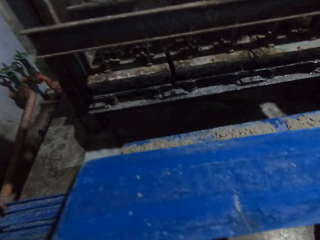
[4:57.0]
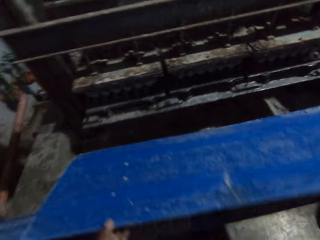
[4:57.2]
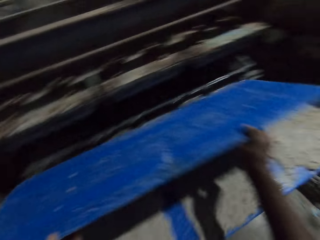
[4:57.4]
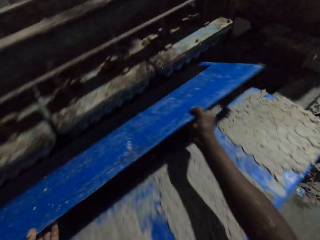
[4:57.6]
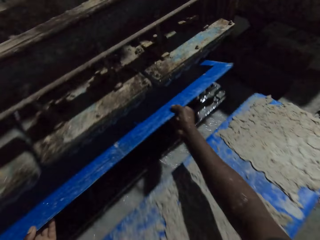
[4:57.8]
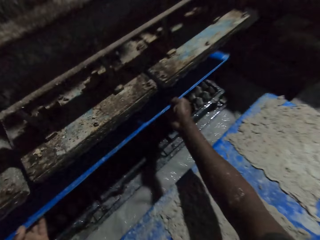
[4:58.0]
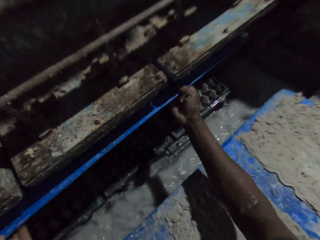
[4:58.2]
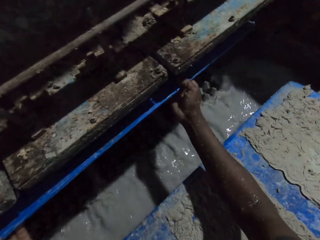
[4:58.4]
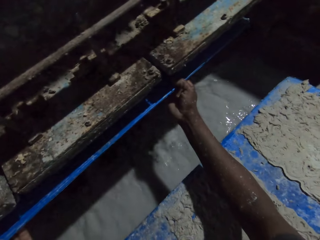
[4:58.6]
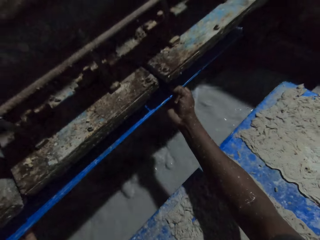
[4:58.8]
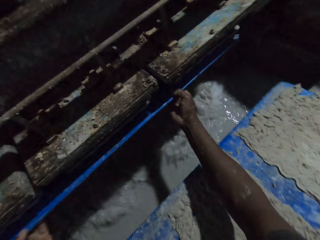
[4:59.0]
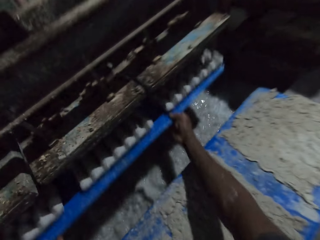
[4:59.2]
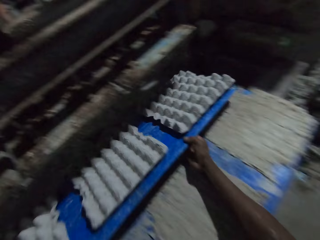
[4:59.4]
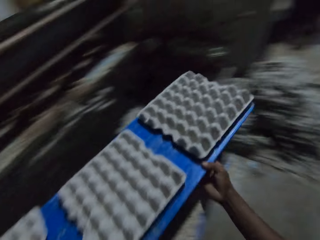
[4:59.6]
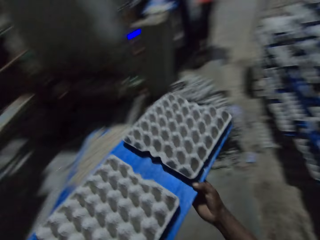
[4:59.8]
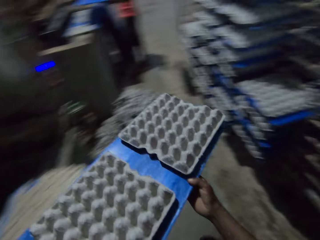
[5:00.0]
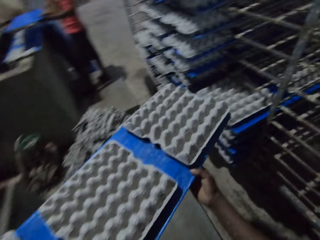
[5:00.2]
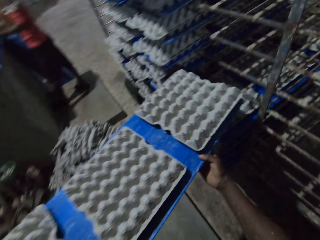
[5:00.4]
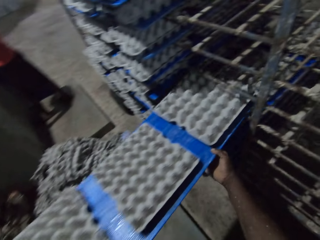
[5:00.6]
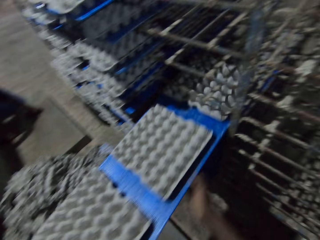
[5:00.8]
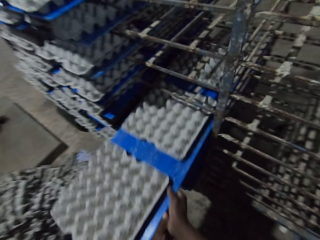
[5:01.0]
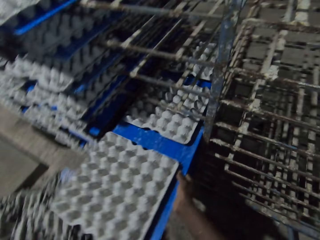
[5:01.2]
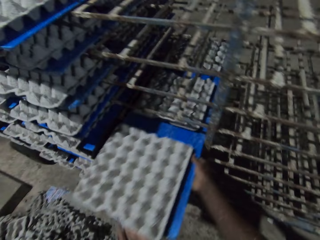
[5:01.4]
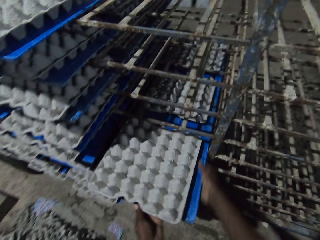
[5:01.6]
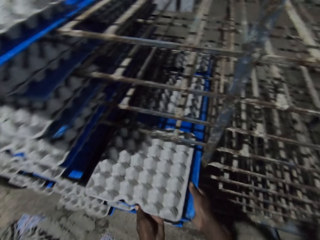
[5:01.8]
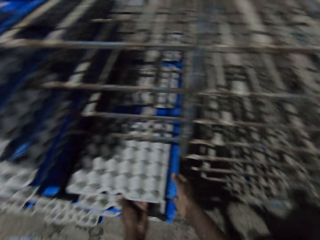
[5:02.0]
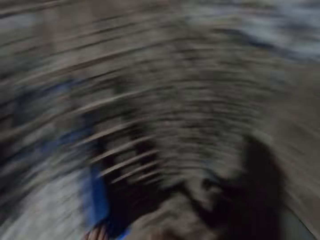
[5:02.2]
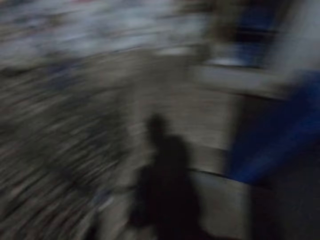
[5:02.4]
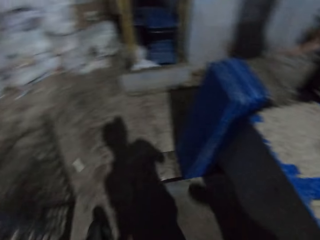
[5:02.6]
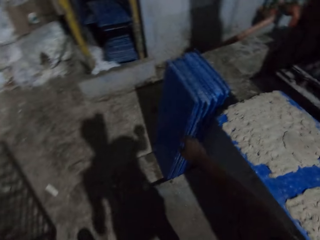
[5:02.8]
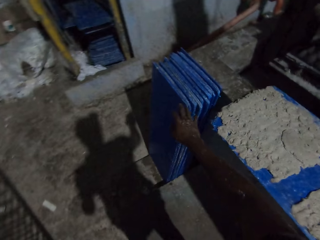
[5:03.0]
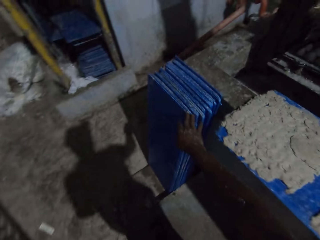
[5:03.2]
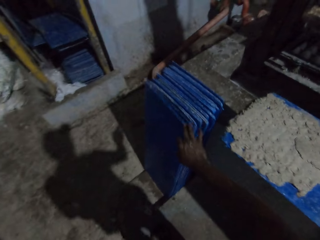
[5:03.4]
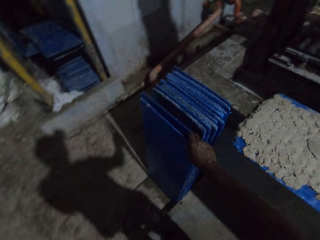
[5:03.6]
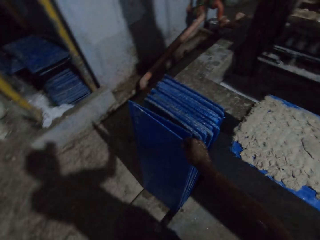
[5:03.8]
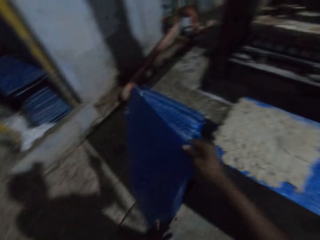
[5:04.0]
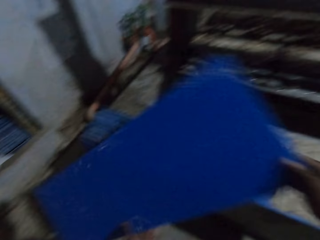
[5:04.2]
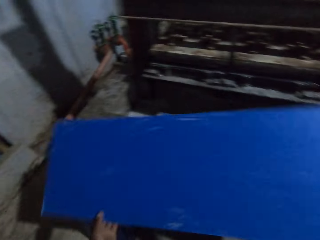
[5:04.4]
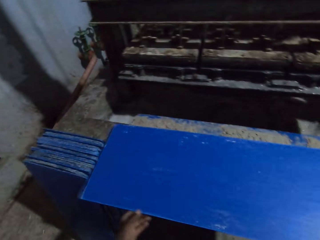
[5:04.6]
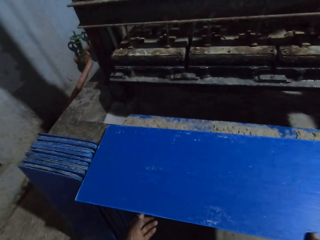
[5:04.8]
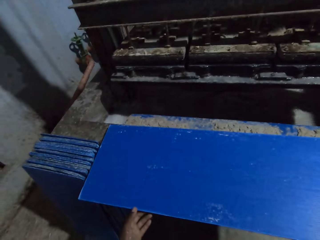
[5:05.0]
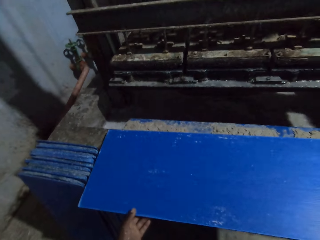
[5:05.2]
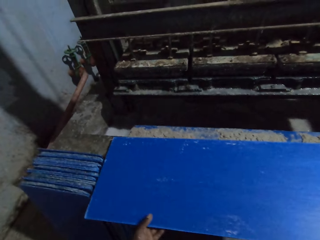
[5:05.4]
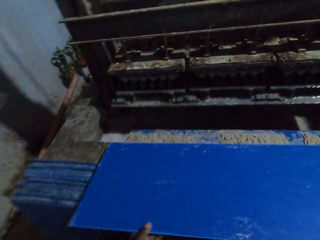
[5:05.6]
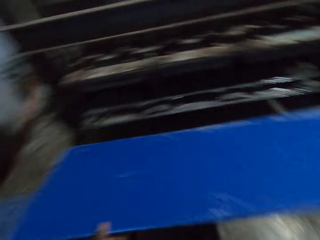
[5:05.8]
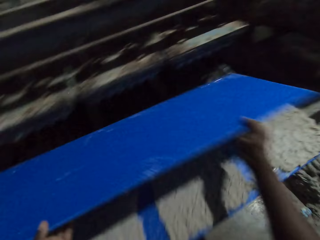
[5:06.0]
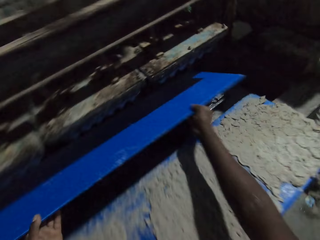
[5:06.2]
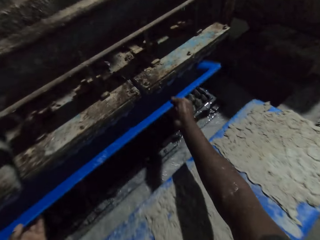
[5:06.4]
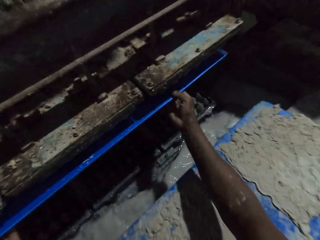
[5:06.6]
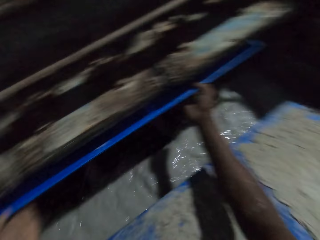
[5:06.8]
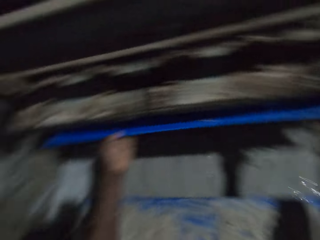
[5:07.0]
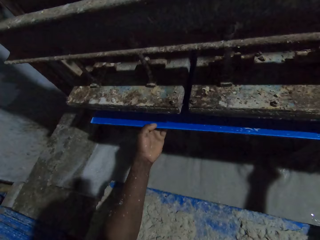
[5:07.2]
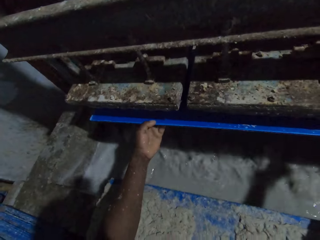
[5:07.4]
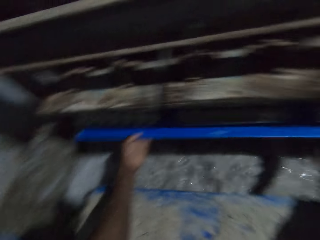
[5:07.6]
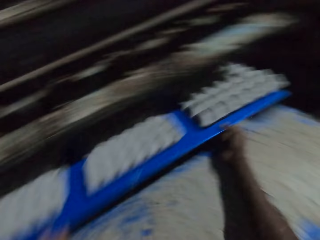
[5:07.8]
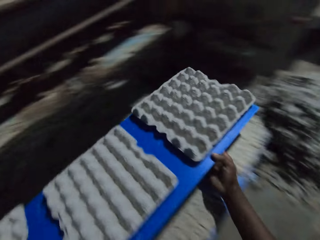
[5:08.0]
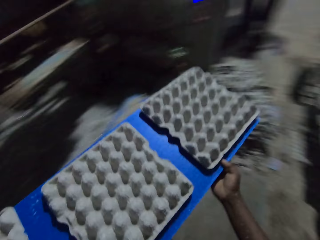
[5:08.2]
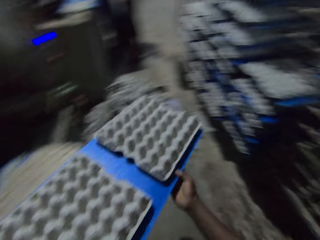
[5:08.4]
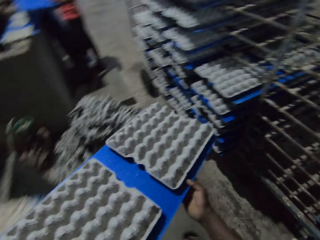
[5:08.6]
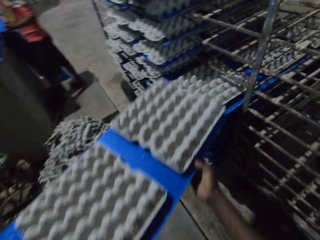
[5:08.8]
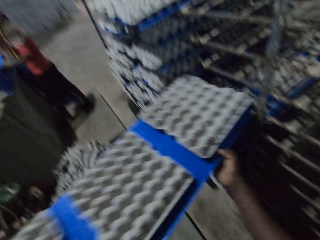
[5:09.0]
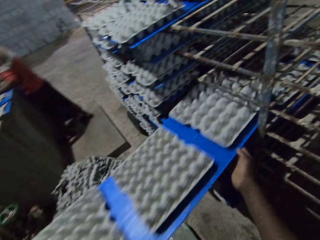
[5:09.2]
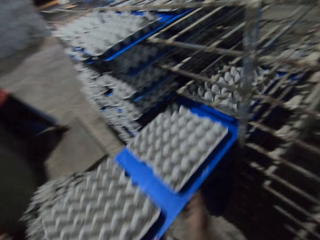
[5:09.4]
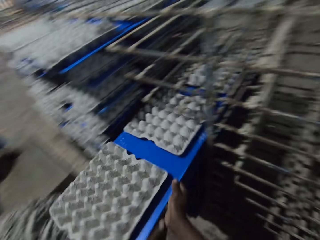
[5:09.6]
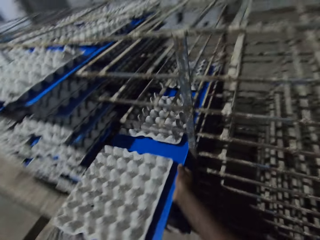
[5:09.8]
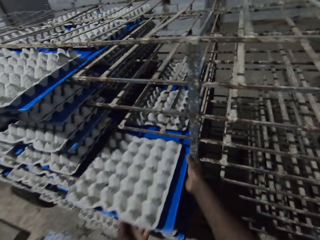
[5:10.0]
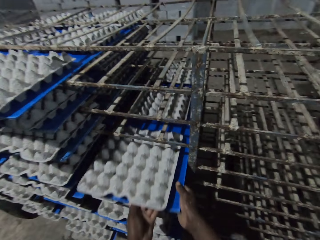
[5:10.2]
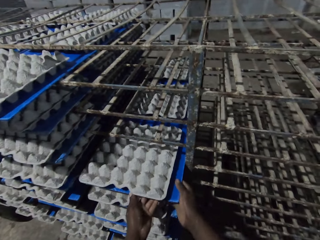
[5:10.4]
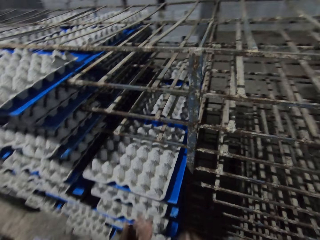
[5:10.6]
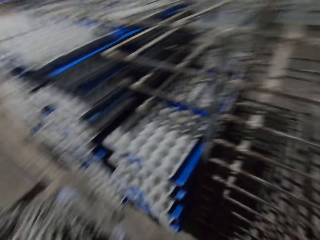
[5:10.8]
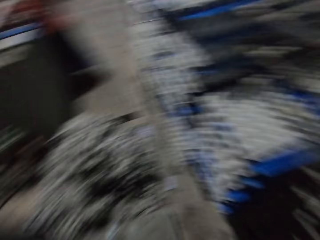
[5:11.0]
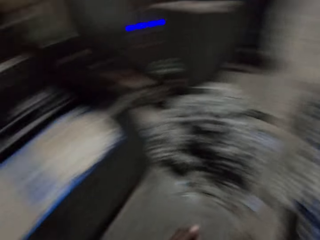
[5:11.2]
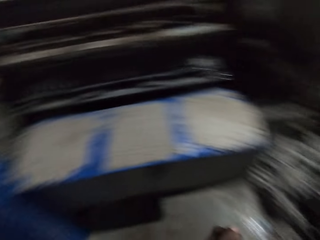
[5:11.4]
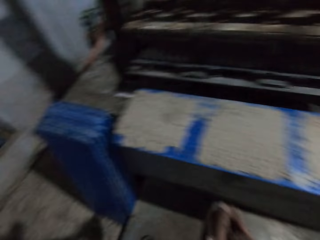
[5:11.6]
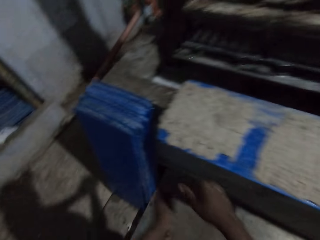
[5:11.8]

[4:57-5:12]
The camera wearer puts the plank in the egg crate making machine with both hands. He collects trays in a tray machine. He brings the plank out of the egg crate making machine with both hands. A man carries a plank with both hands. The camera wearer drops the plank in the shelf with both hands. He puts trays in a tray trolley. He picks the plank or shelving board from the floor with his right hand. He drops the plank on the pavement with both hands. He adjusts the shelving board. He puts the plank in the egg crate making machine with both hands. He collects the trays in the tray machine. He brings the plank out of the egg crate making machine with both hands. The man carries a plank with both hands. The camera wearer drops the plank in the shelf with both hands. He puts the trays in the tray trolley.

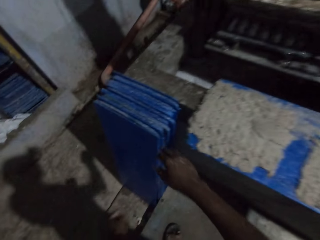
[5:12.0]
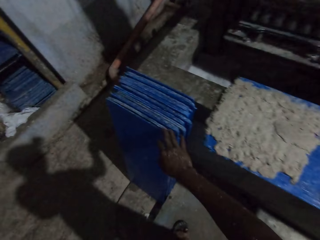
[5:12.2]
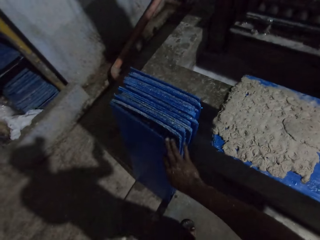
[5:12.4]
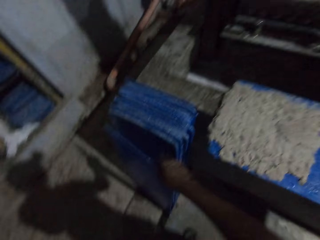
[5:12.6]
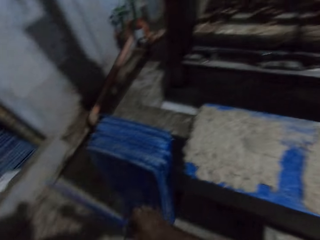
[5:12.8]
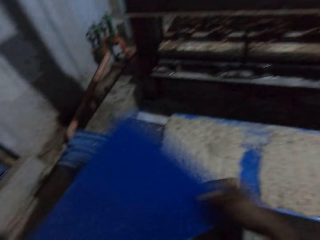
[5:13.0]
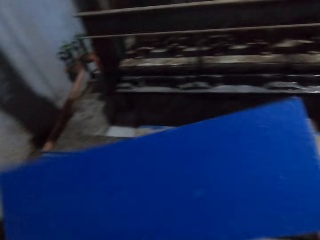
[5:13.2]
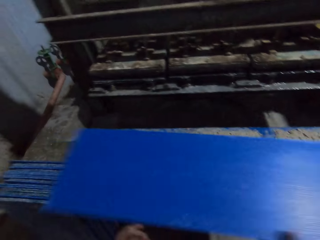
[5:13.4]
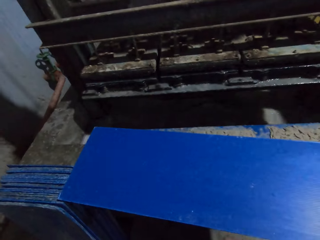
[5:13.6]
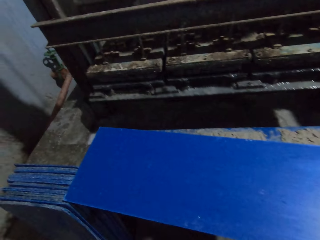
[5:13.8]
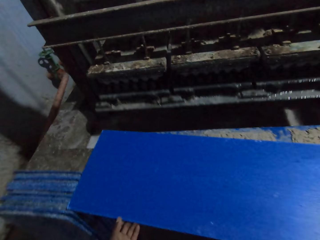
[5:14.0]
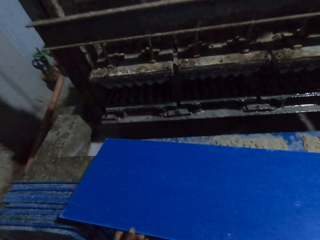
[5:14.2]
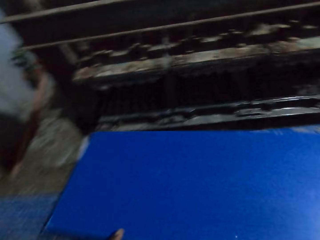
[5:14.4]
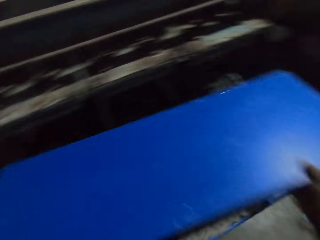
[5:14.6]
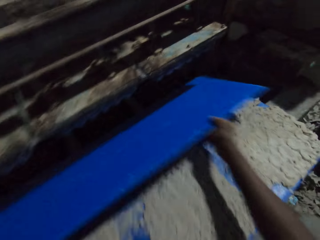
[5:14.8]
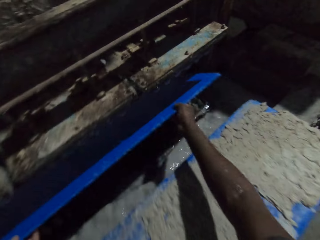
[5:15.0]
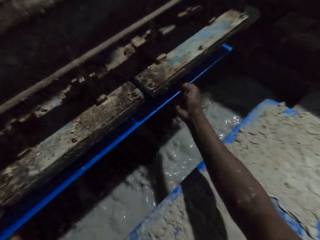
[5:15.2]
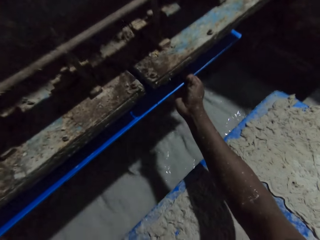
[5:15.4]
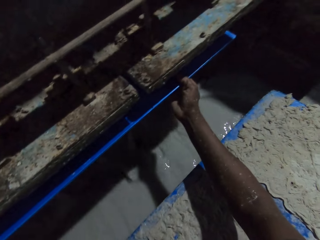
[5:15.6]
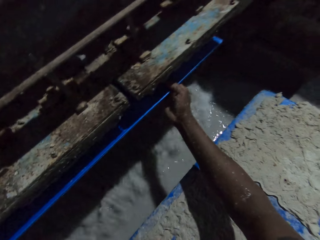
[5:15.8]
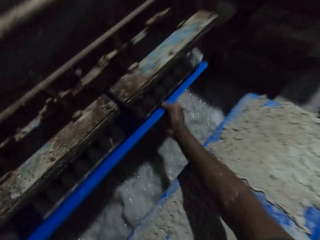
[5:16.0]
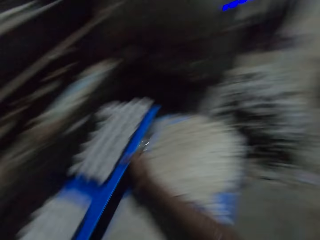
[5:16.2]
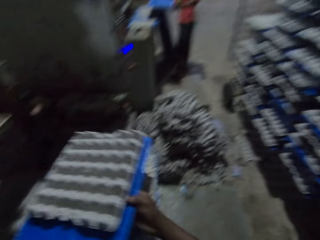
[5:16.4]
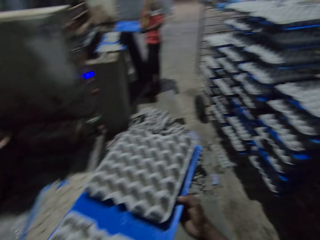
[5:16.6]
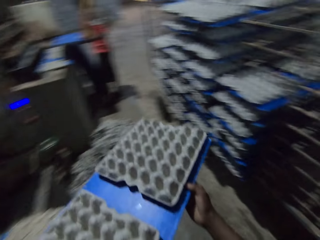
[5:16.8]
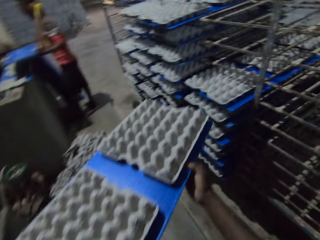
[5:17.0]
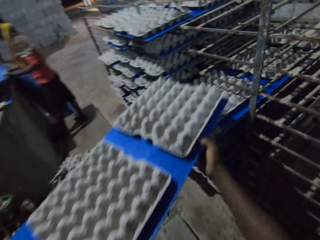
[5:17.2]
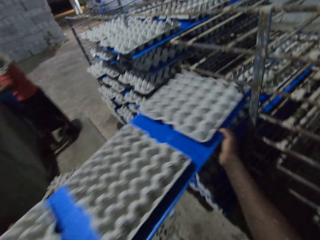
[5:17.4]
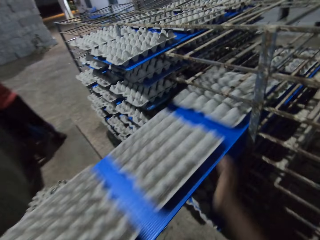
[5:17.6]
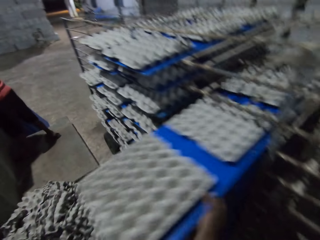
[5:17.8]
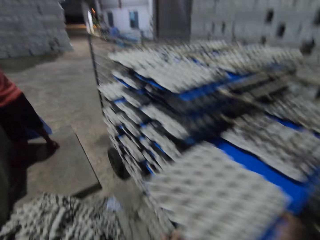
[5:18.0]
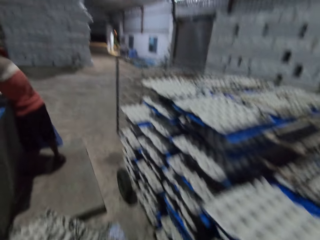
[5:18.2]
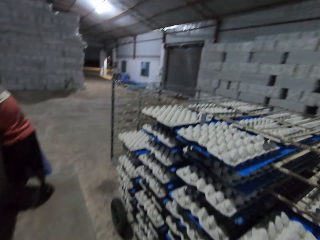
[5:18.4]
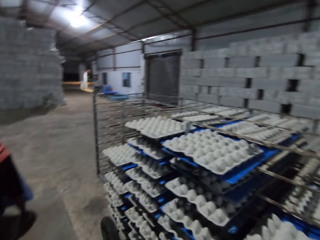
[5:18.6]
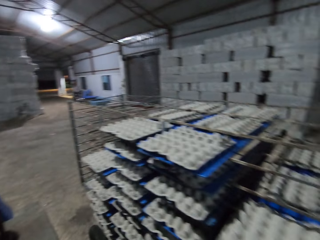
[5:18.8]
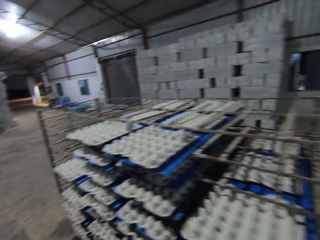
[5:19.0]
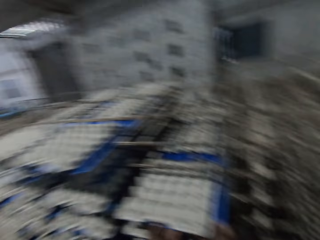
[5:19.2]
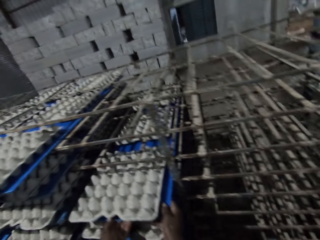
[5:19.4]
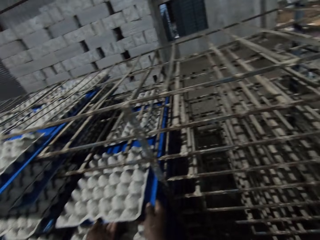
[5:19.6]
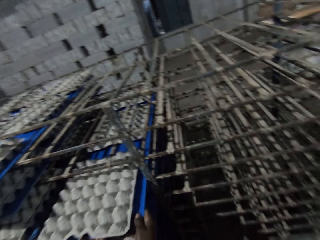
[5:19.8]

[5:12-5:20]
The camera wearer picks a plank or shelving board from the floor with his right hand. He drops the plank on the pavement with both hands. He adjusts the shelving board. He puts the plank in the egg crate making machine with both hands. He collects trays in a tray machine. He brings the plank out of the egg crate making machine with both hands. A man carries a plank with both hands. The camera wearer drops the plank in the shelf with both hands. He puts the trays in a tray trolley.
